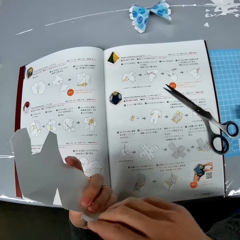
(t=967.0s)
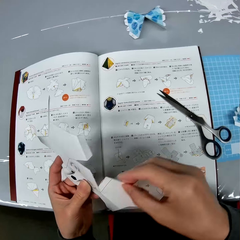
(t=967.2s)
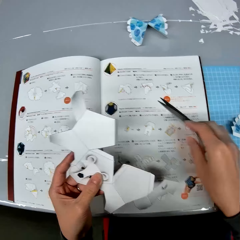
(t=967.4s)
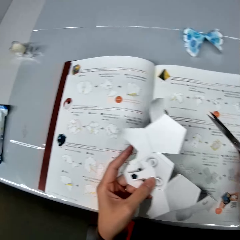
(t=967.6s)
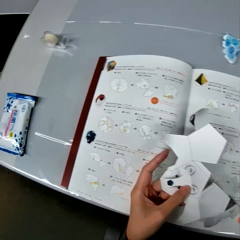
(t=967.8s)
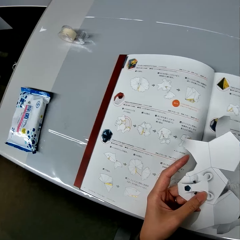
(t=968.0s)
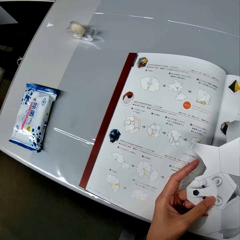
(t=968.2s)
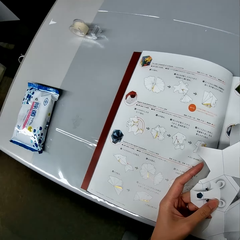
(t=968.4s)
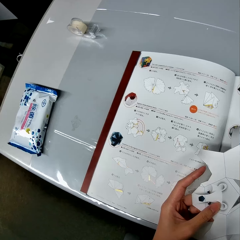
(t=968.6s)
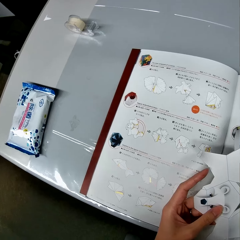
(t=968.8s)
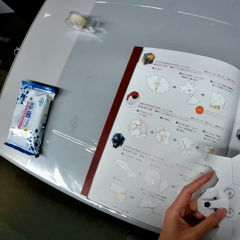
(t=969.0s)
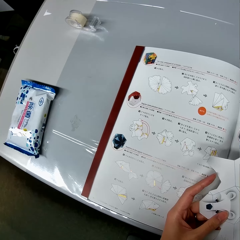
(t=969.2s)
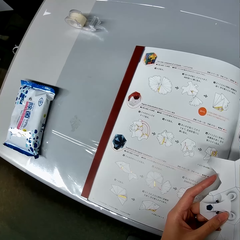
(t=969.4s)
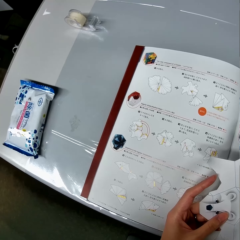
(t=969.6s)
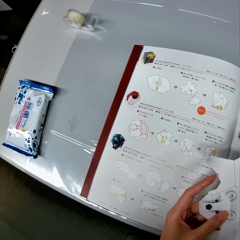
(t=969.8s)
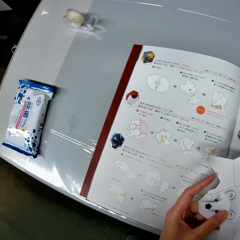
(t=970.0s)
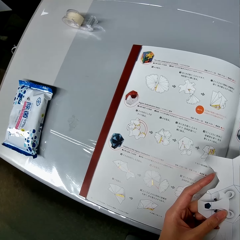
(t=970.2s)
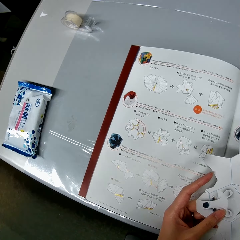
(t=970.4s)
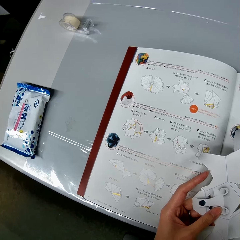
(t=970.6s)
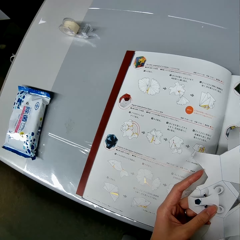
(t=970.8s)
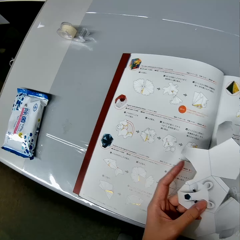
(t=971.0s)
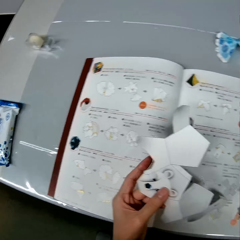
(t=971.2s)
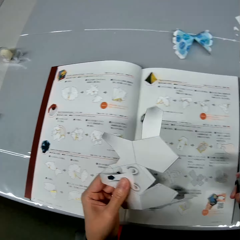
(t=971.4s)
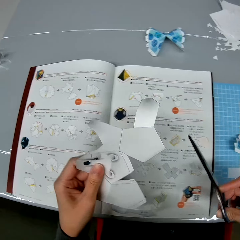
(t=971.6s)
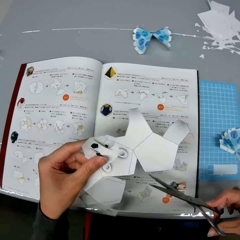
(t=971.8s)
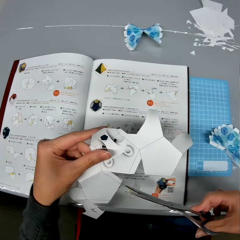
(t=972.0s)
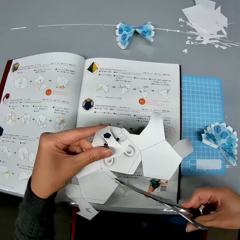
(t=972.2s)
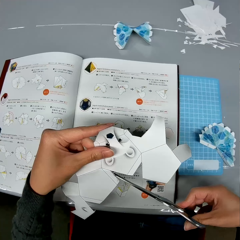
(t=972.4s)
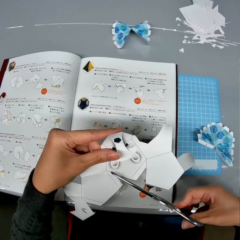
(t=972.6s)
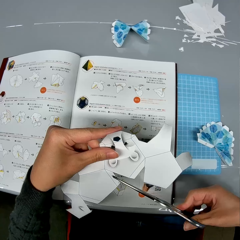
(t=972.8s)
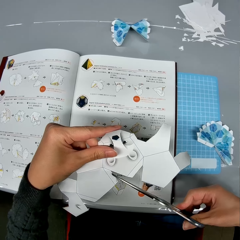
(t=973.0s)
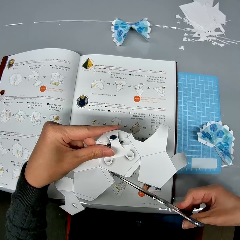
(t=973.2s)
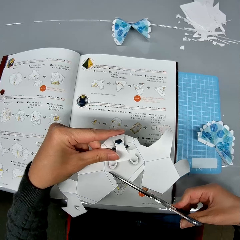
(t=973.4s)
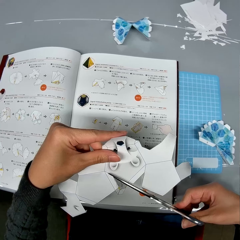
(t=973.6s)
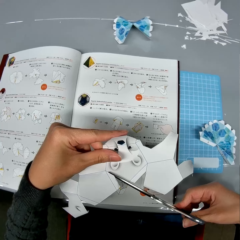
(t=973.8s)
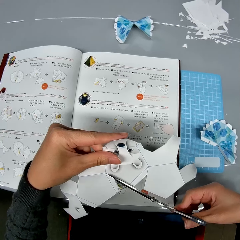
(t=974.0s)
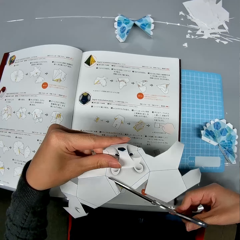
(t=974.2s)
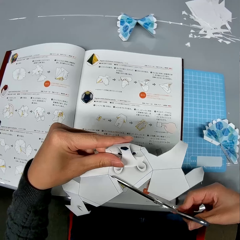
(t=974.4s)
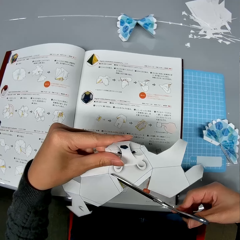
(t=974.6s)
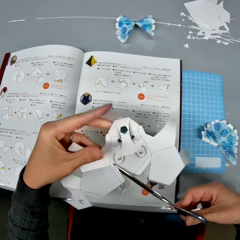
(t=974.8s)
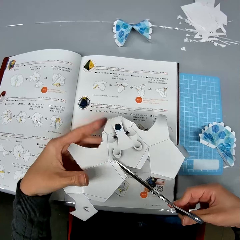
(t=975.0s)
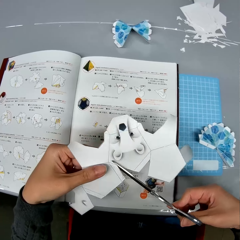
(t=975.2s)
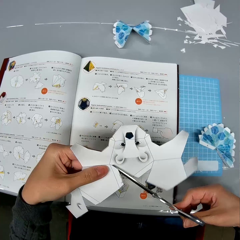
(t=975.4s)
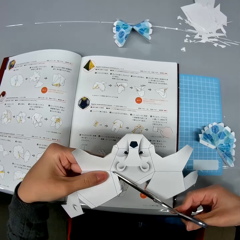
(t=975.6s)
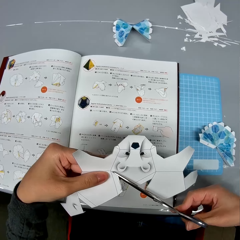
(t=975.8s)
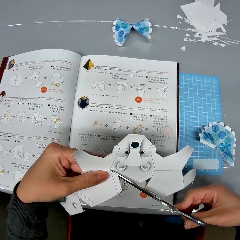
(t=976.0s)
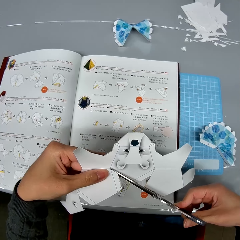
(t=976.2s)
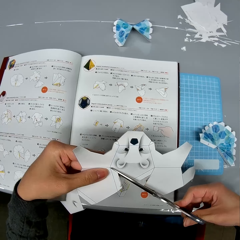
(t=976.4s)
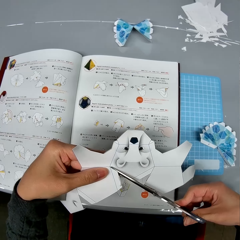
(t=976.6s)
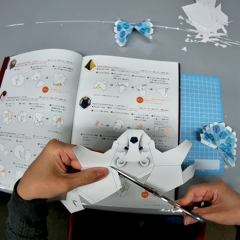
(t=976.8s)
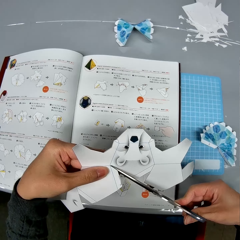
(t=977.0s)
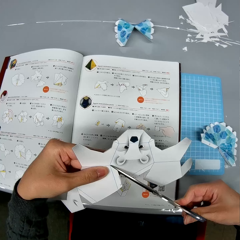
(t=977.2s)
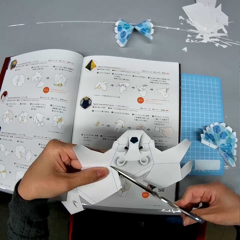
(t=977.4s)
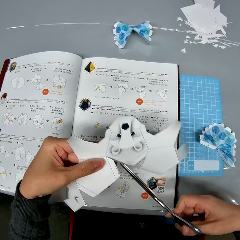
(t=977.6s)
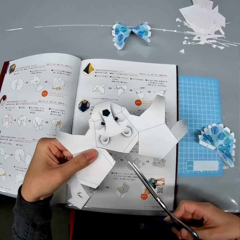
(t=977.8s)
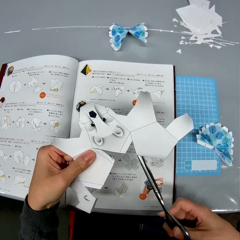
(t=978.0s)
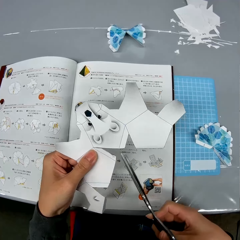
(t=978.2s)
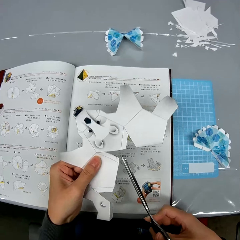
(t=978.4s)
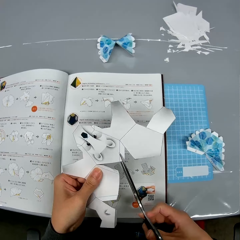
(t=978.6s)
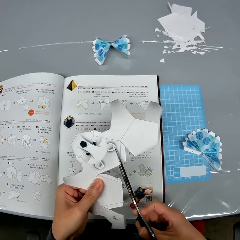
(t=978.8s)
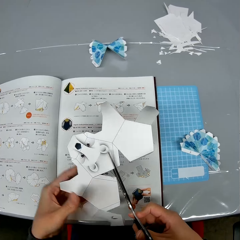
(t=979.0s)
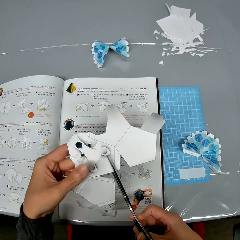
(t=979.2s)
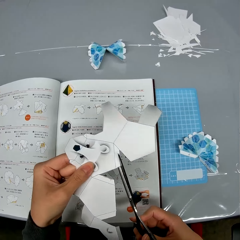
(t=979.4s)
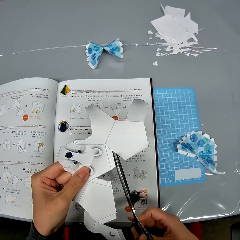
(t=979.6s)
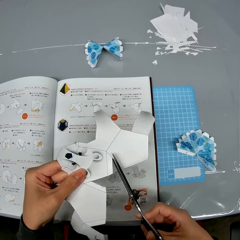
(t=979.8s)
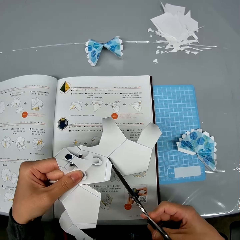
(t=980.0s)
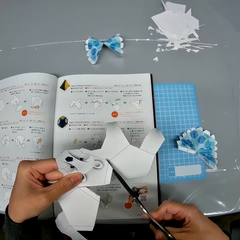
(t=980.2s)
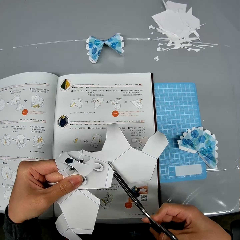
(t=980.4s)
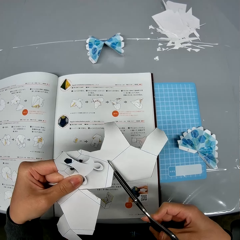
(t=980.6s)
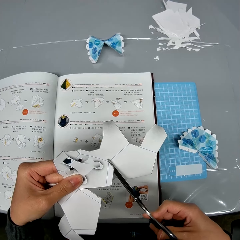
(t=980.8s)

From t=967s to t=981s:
The camera wearer picks up the scissors from the table. They look at the instructional manual book. They cut a part of the bat-like paper design with the scissors.

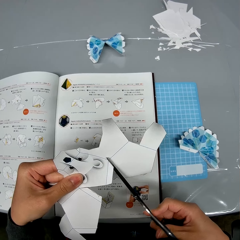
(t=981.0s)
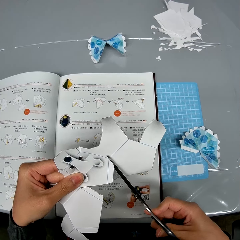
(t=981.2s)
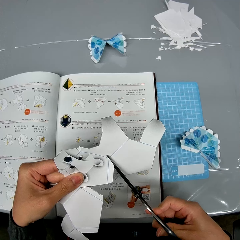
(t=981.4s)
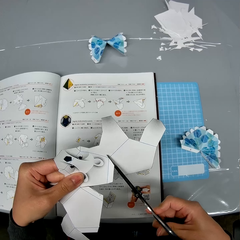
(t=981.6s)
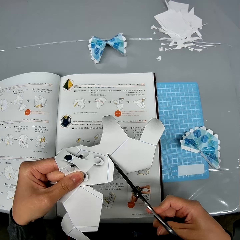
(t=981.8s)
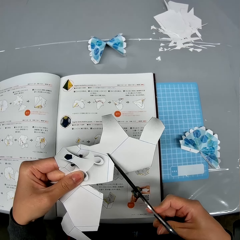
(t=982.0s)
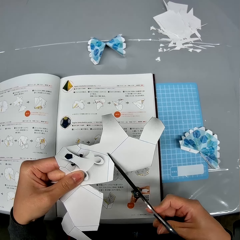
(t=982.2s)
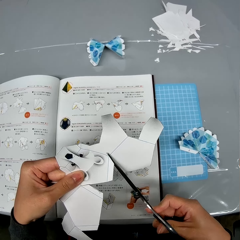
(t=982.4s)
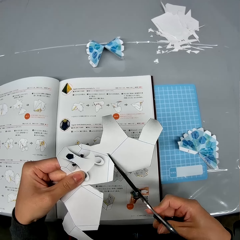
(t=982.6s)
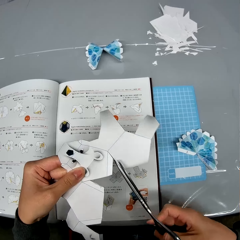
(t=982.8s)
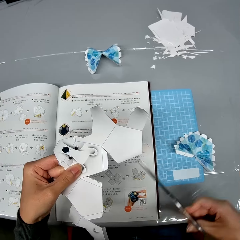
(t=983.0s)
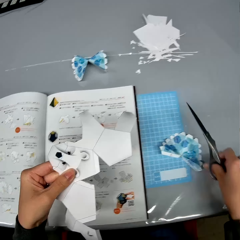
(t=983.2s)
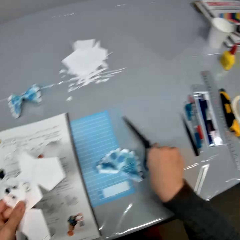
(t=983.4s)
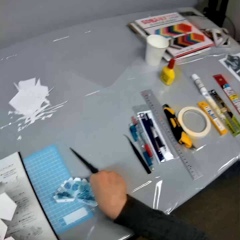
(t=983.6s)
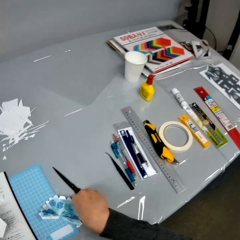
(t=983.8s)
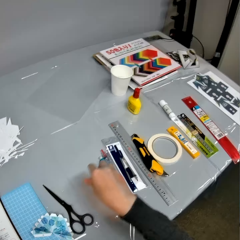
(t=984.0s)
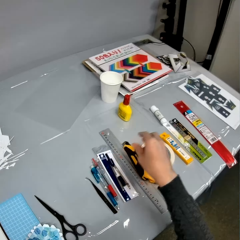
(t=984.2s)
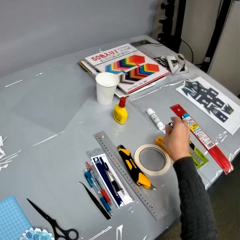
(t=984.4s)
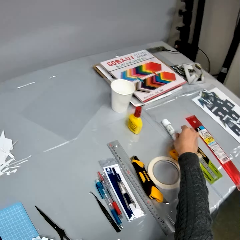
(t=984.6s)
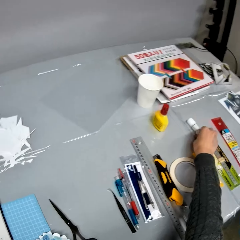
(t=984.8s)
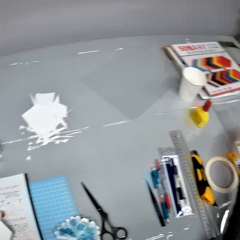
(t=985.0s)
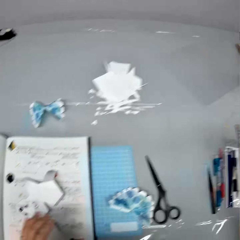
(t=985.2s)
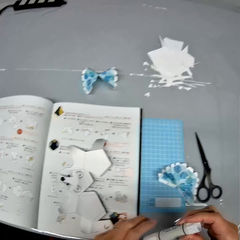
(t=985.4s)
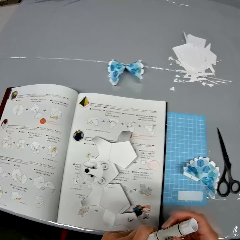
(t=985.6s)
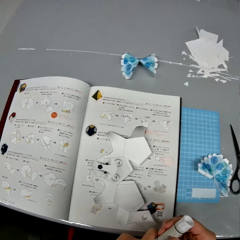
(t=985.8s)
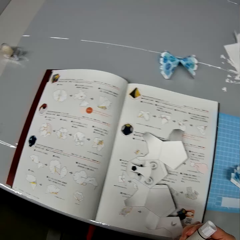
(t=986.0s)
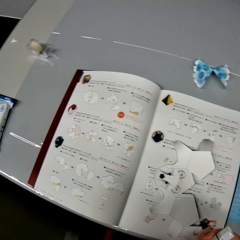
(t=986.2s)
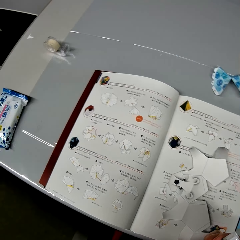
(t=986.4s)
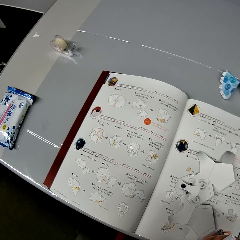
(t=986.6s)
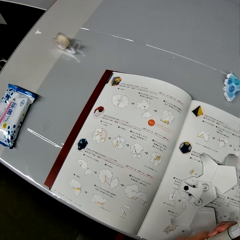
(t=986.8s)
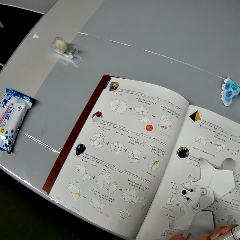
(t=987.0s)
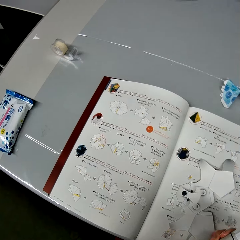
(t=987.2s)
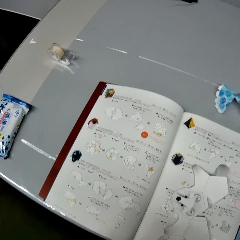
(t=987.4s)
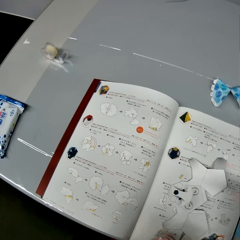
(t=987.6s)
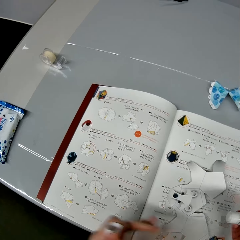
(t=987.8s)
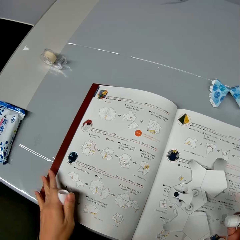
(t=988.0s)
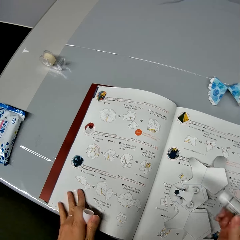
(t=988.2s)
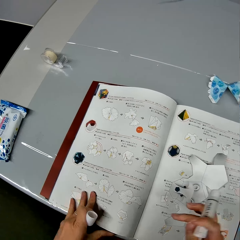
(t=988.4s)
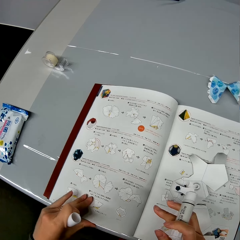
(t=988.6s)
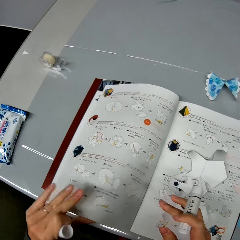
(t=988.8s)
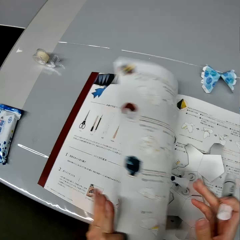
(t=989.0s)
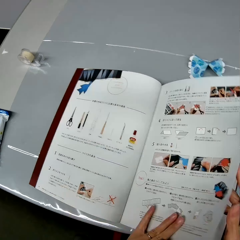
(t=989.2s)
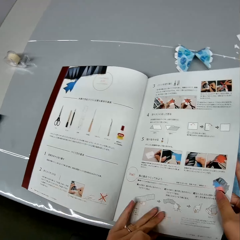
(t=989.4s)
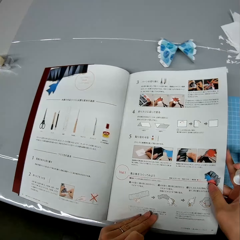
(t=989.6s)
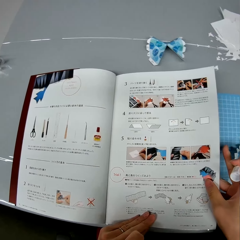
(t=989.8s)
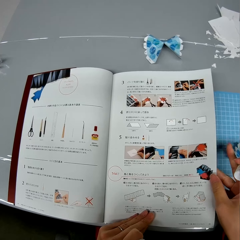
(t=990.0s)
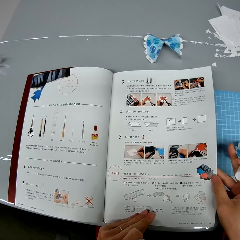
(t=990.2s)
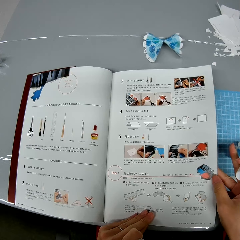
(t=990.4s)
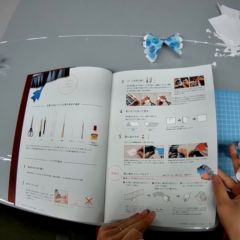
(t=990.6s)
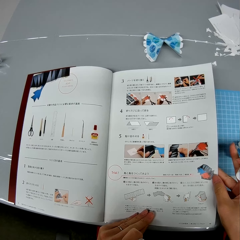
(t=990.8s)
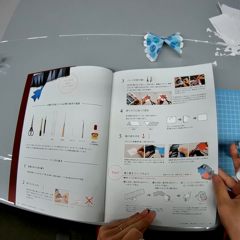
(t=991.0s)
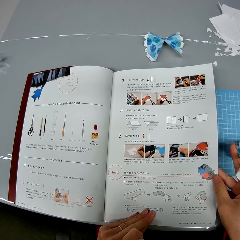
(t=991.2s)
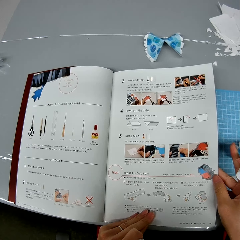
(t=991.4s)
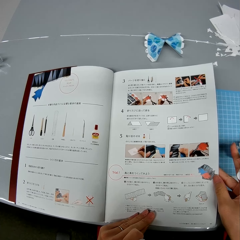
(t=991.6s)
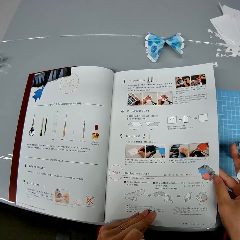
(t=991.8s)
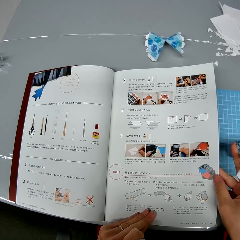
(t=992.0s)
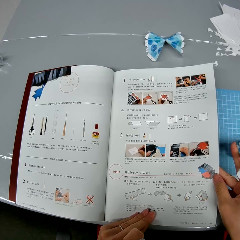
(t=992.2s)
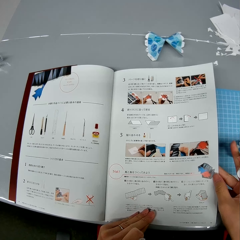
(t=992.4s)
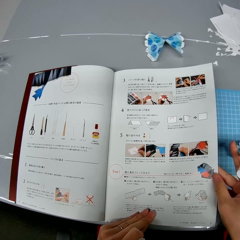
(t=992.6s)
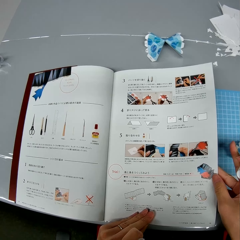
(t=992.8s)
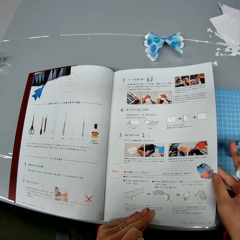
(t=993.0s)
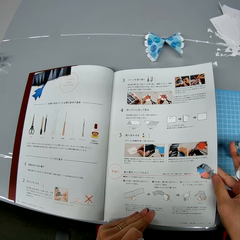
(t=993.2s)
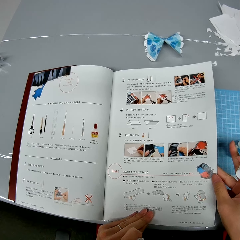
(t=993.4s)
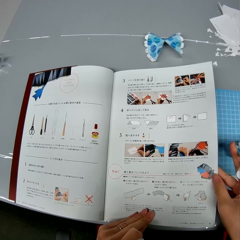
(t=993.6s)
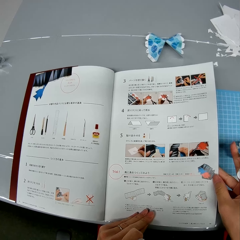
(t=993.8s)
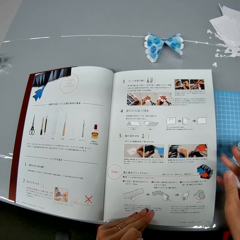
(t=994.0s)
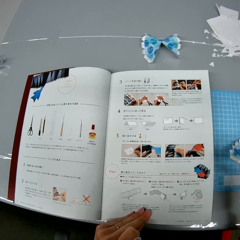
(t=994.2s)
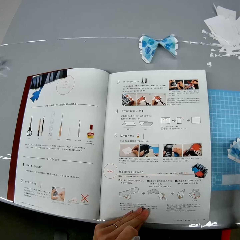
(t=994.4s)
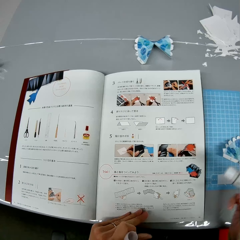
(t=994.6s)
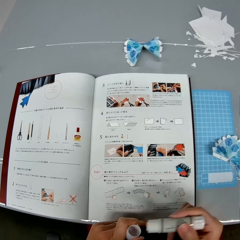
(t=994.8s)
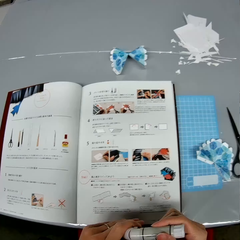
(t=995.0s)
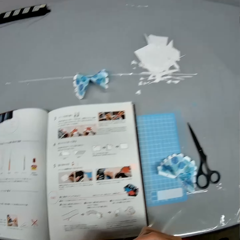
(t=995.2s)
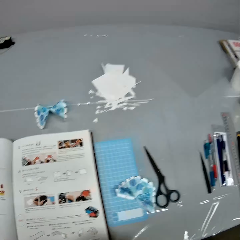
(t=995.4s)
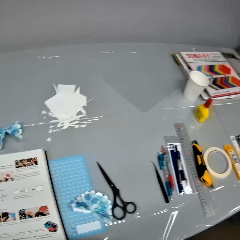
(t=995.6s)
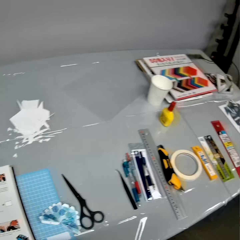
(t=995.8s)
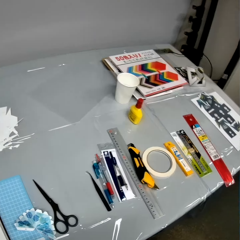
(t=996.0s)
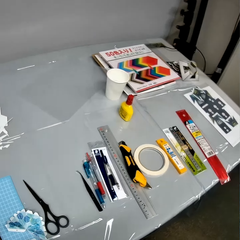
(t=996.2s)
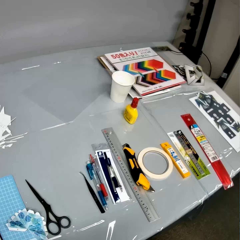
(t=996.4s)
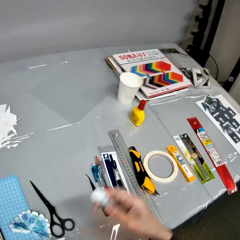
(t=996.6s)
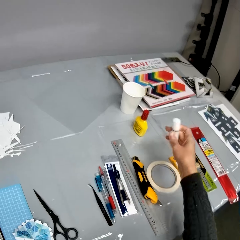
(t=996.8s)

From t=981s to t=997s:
The camera wearer drops the scissors on the table. They pick up a glue container from the table. They pick a marker pen. They flip the top of the marker pen. They open to the previous page of the textbook on the table. They look at the instructional manual book. They look at it again. They put back on the top of the marker pen.
